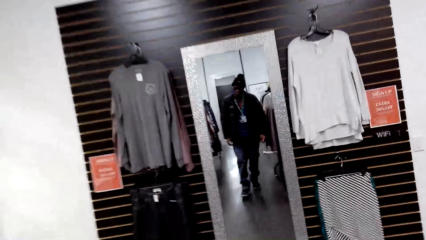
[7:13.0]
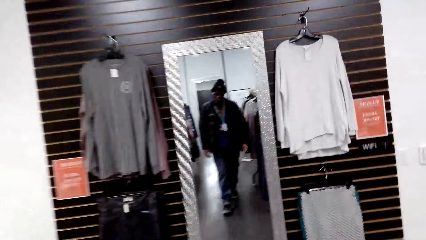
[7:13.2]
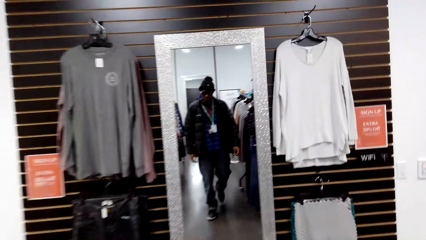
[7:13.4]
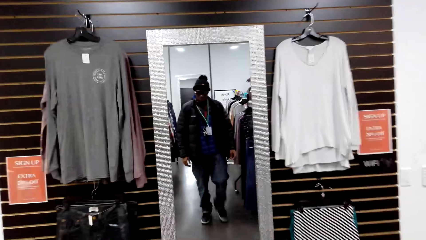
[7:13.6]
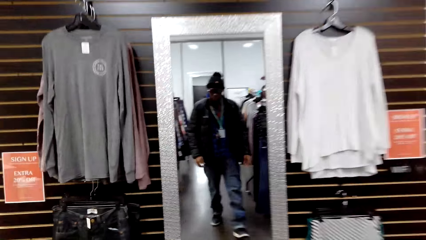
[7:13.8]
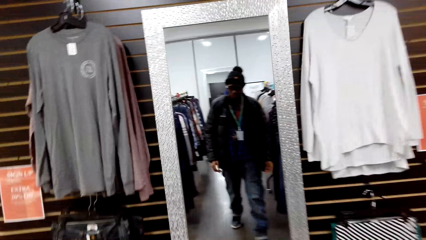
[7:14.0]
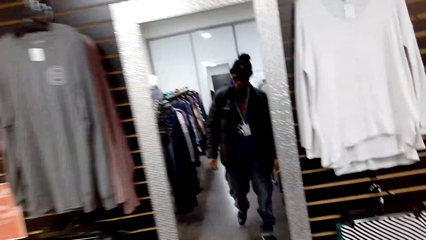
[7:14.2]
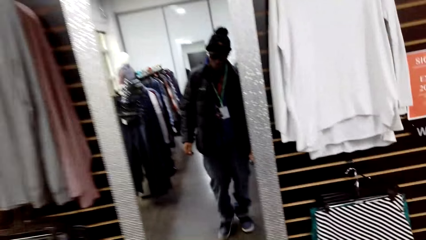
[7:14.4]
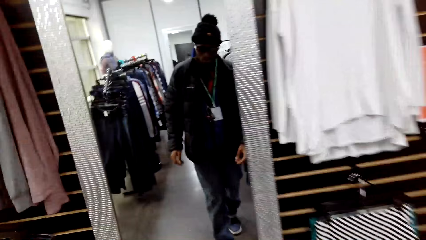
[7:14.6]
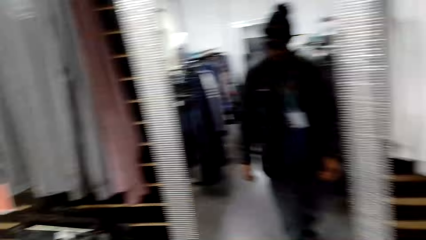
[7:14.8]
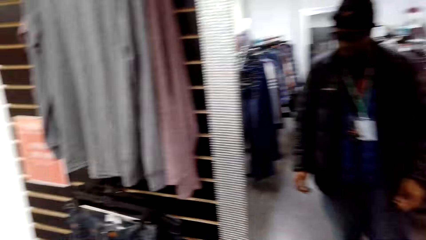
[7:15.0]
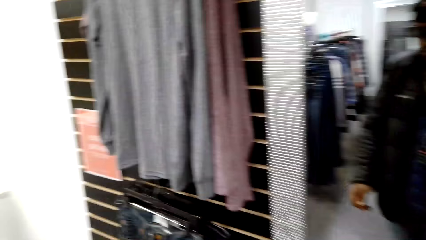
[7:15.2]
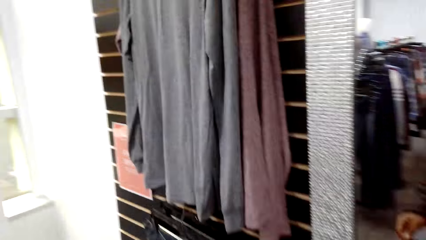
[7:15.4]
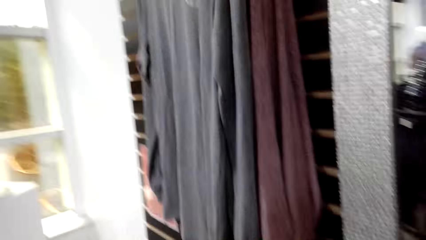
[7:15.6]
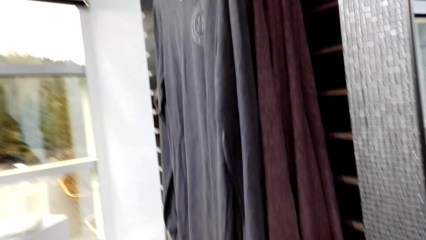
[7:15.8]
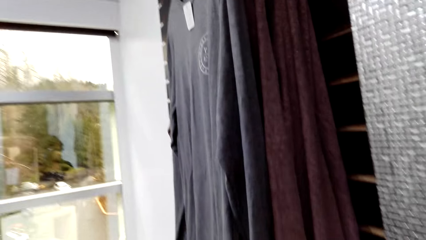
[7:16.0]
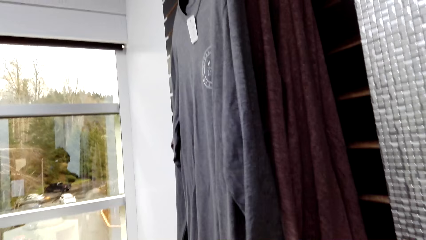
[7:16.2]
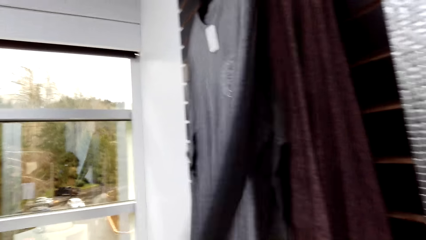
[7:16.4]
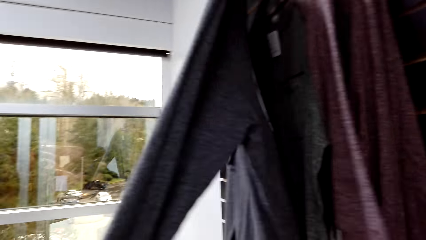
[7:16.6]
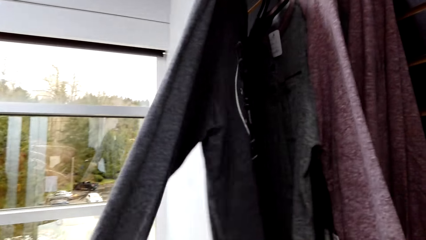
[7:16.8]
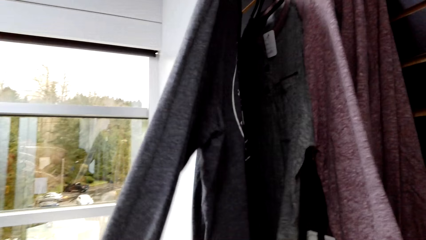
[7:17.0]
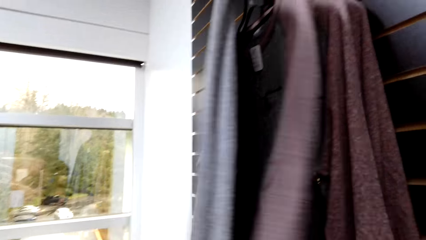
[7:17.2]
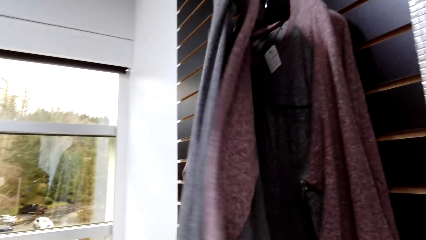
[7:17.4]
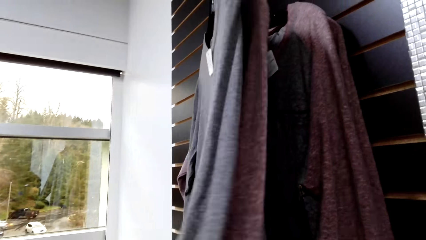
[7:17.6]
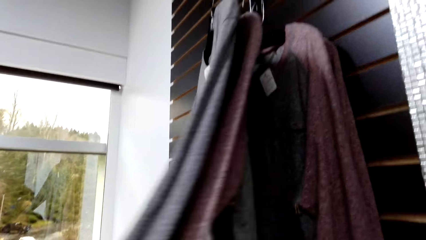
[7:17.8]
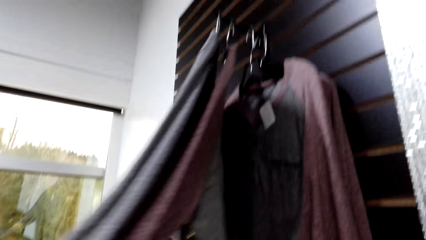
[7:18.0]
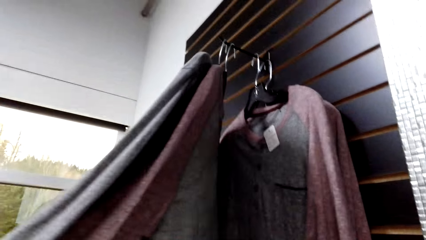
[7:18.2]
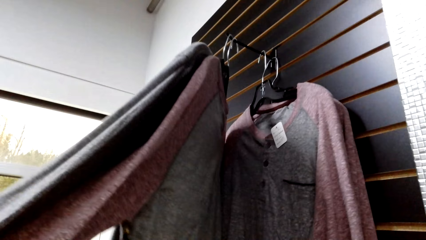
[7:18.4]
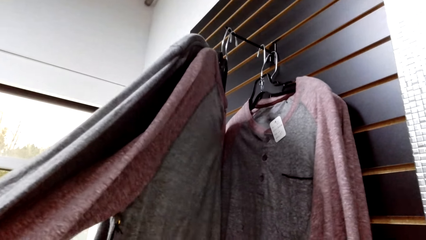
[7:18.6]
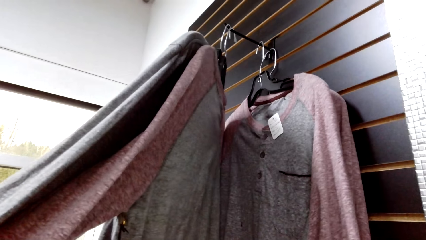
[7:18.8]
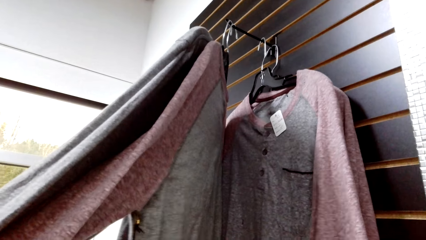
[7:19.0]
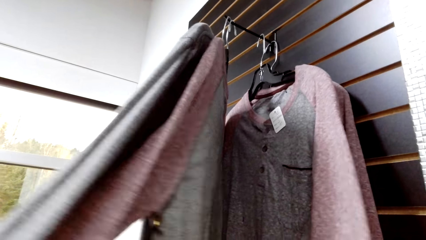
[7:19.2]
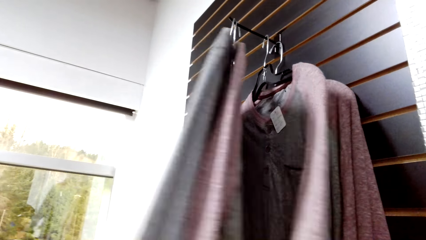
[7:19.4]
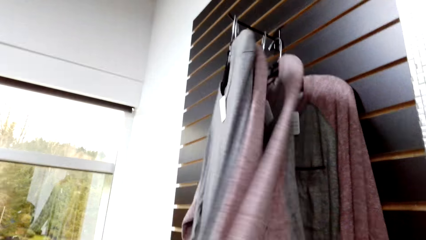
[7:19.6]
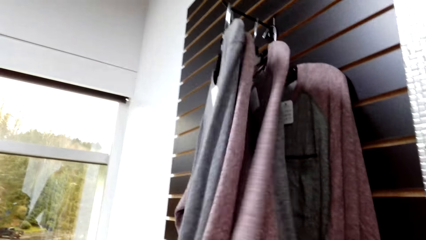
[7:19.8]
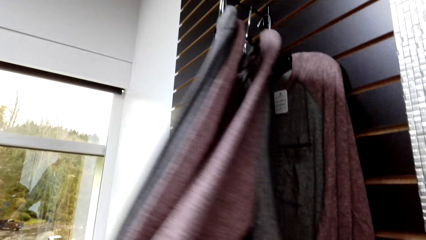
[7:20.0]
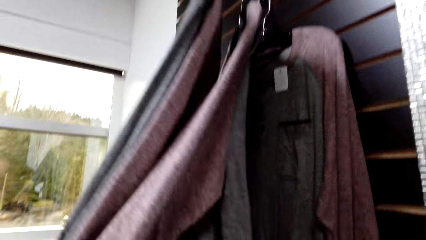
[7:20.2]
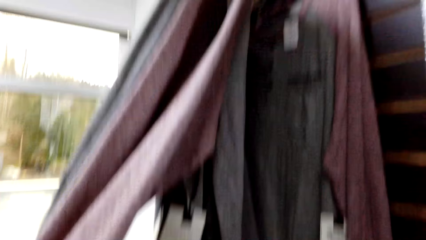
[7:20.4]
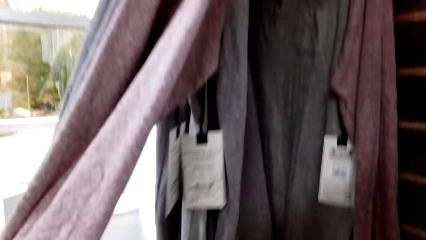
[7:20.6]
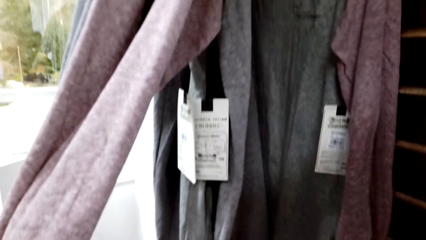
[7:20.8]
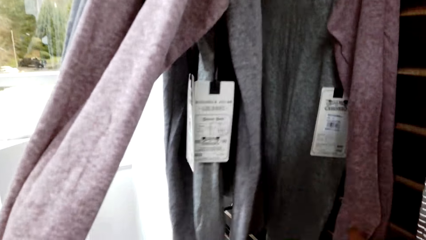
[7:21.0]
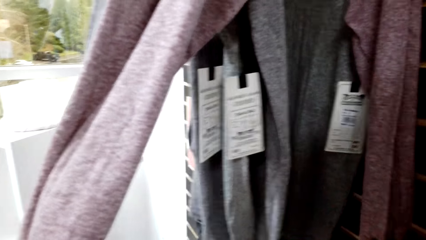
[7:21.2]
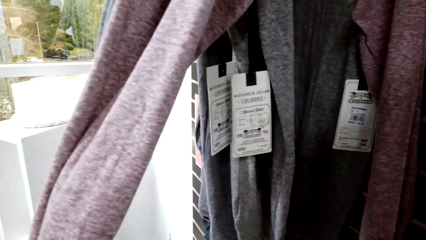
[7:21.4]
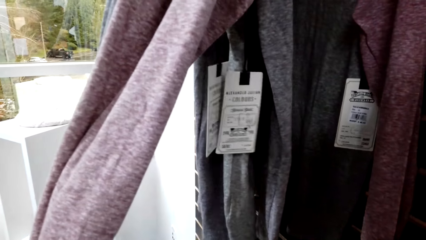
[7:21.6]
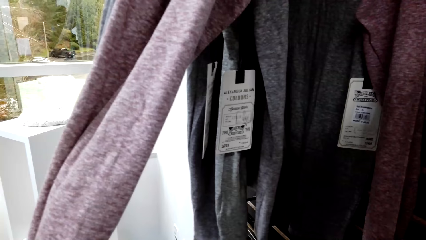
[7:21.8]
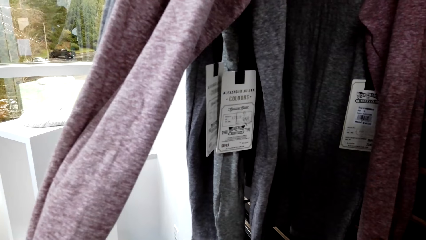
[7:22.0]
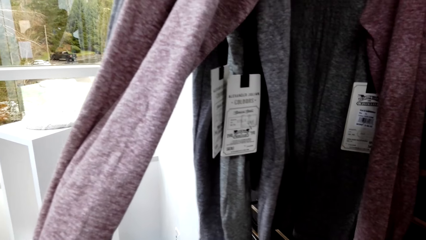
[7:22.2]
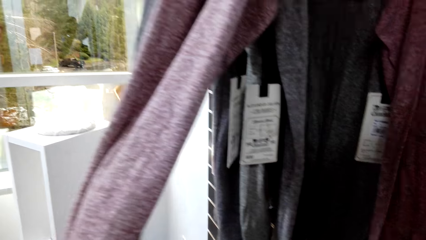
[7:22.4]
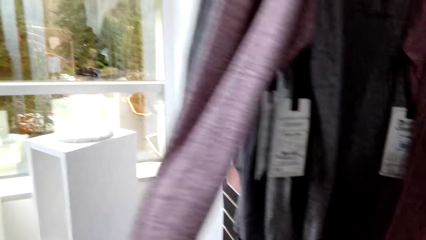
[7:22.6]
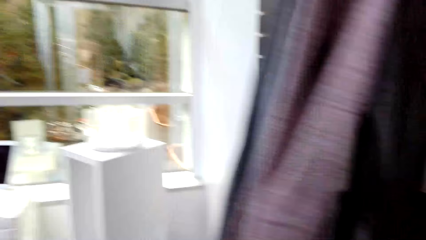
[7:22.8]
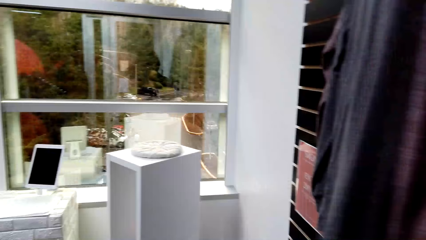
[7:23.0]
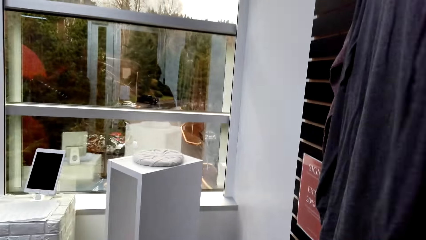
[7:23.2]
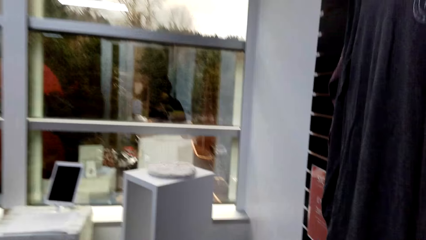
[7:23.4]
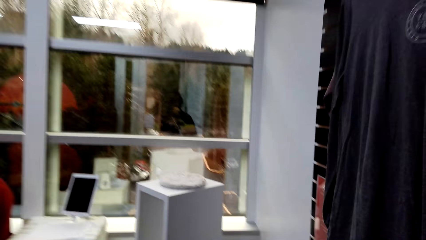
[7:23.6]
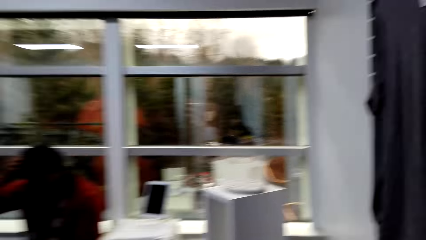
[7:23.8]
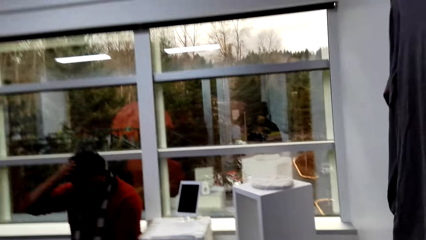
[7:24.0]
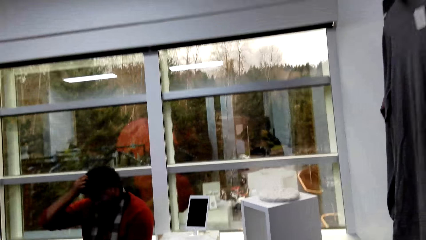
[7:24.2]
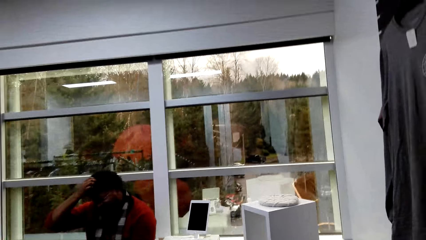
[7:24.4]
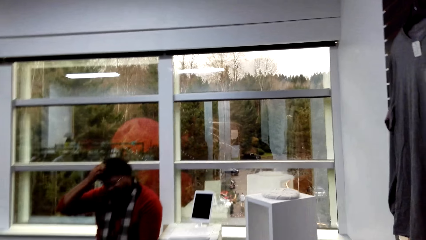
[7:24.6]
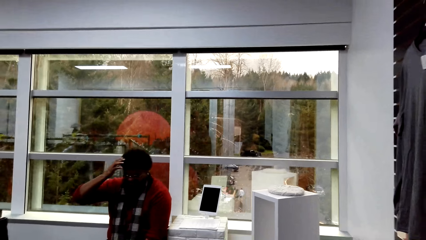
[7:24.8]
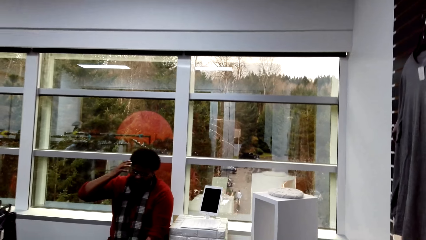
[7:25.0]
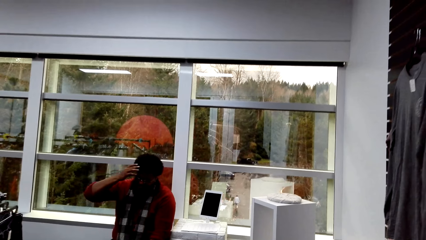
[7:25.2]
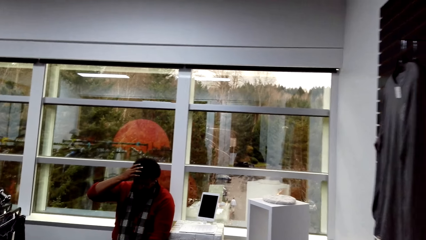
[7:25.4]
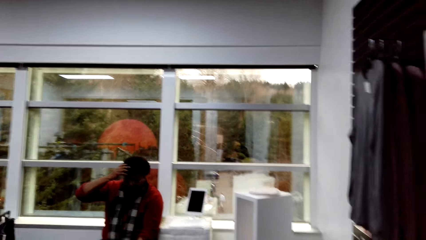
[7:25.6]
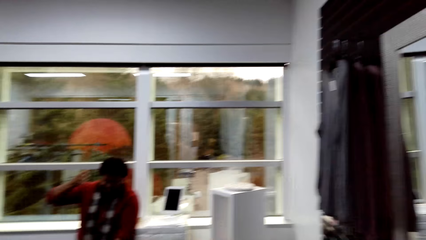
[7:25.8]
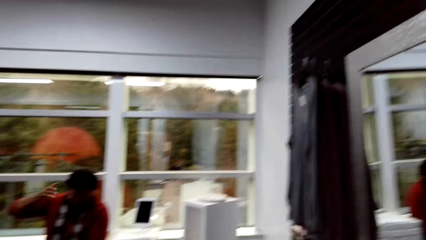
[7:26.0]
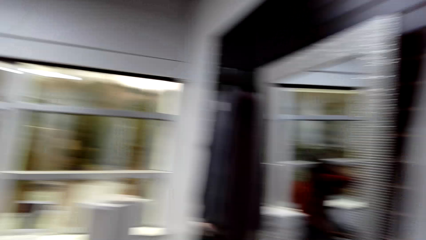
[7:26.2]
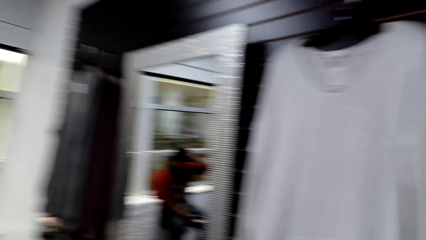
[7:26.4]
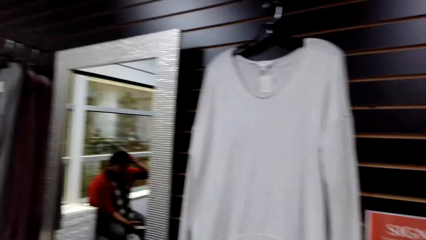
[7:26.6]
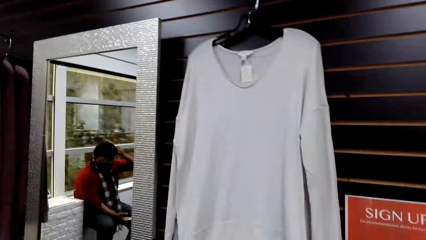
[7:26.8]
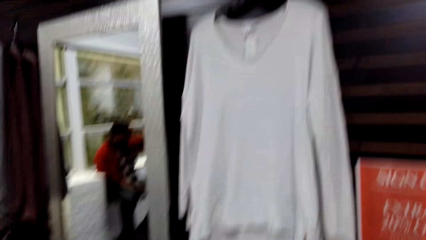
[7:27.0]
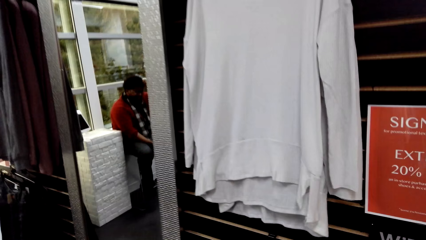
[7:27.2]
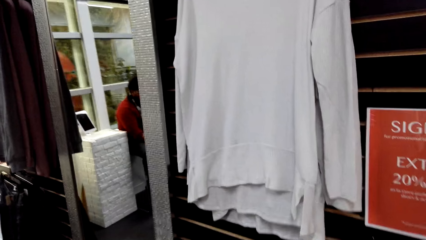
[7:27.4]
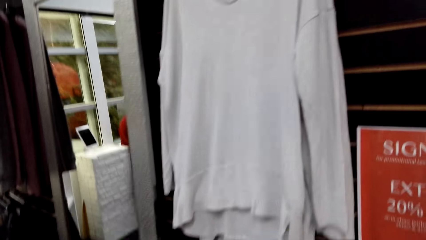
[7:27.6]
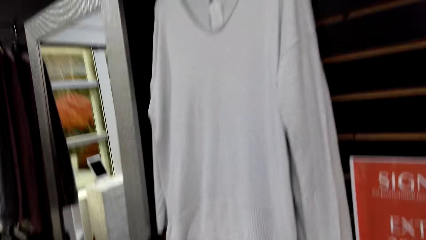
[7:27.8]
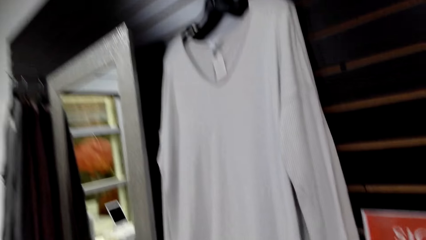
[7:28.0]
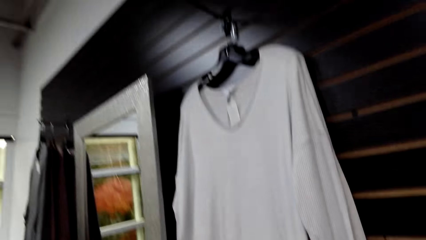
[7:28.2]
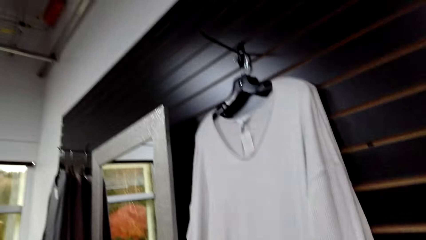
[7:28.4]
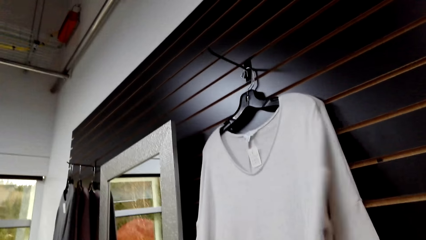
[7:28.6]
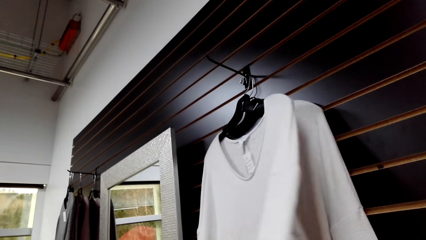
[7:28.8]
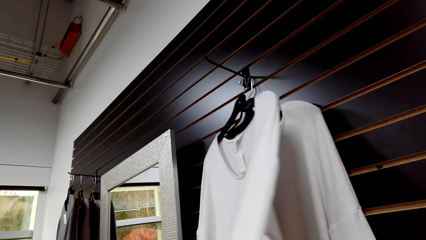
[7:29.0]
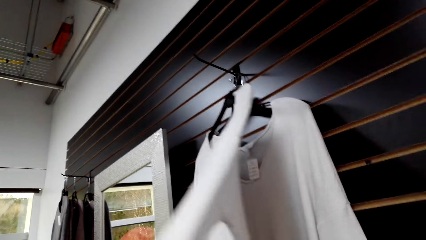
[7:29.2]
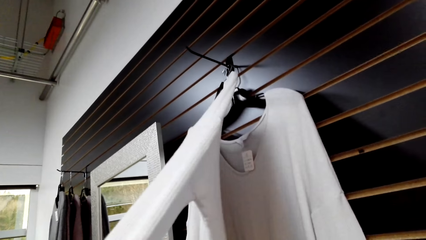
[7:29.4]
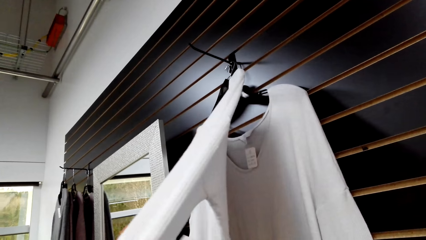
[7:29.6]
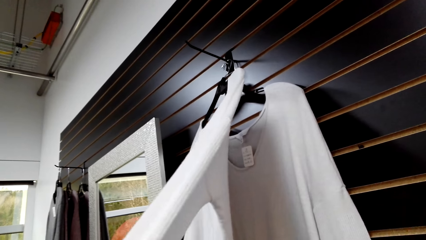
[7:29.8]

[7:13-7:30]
The camera wearer walks near the mirror. They touch clothes. They move the clothes on the hanger in the boutique. They talk to someone.
